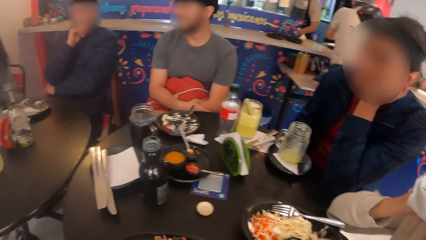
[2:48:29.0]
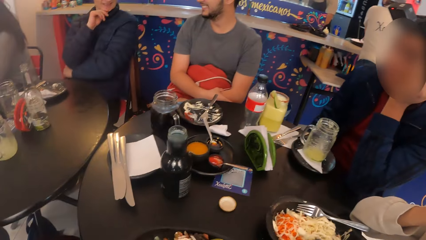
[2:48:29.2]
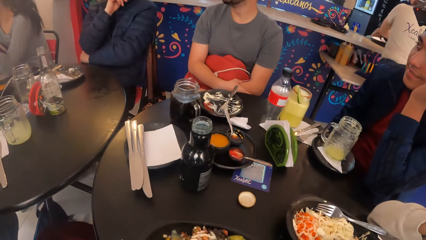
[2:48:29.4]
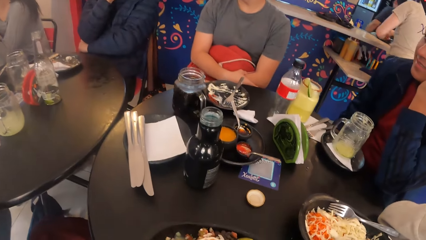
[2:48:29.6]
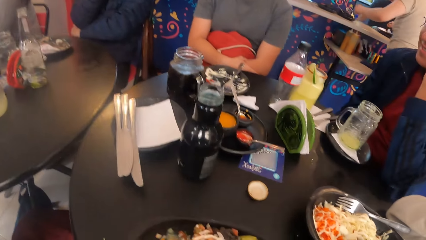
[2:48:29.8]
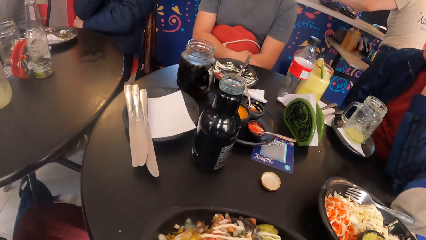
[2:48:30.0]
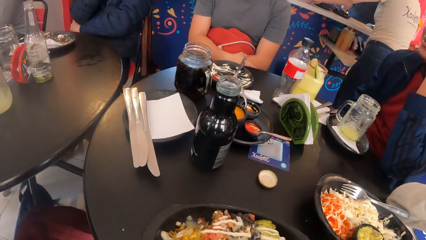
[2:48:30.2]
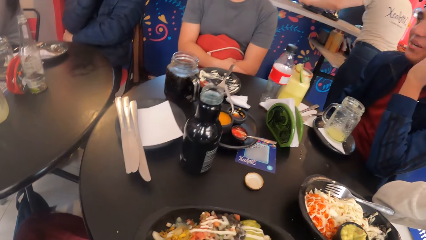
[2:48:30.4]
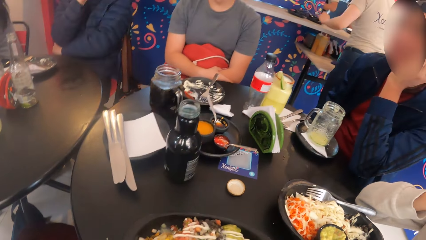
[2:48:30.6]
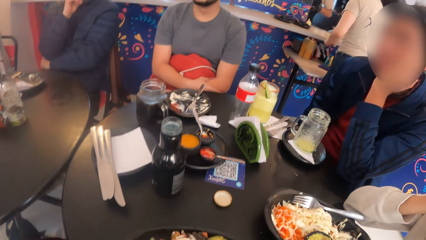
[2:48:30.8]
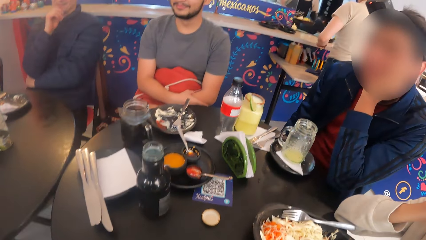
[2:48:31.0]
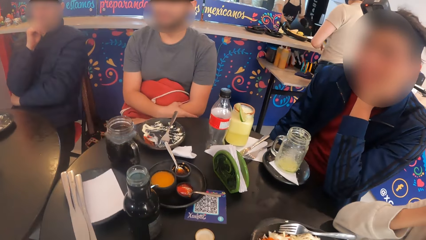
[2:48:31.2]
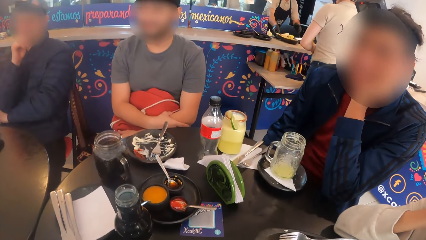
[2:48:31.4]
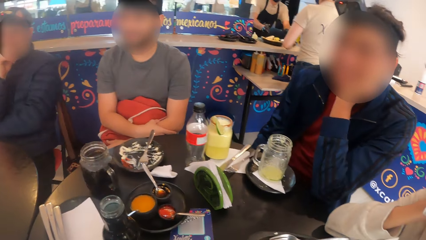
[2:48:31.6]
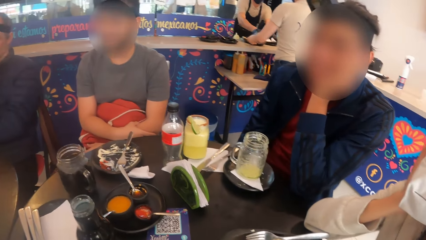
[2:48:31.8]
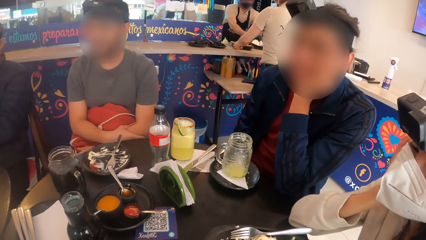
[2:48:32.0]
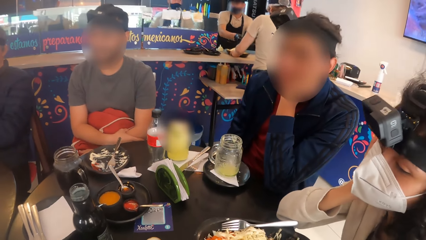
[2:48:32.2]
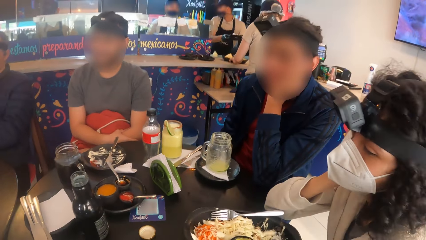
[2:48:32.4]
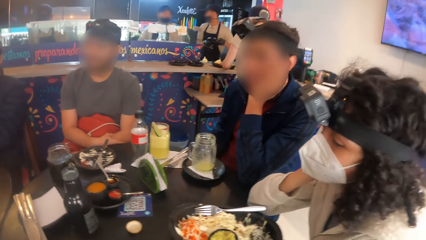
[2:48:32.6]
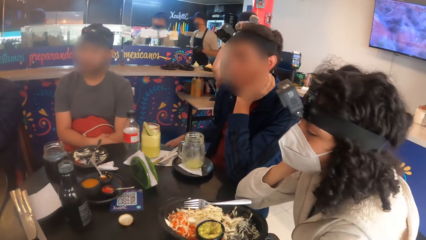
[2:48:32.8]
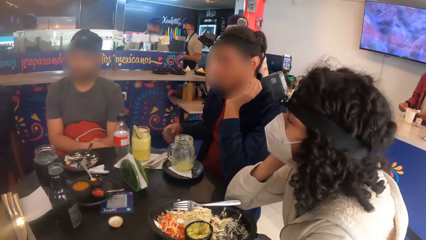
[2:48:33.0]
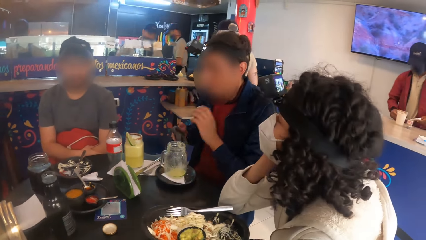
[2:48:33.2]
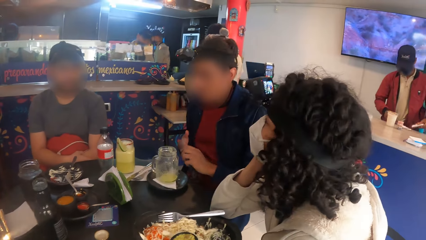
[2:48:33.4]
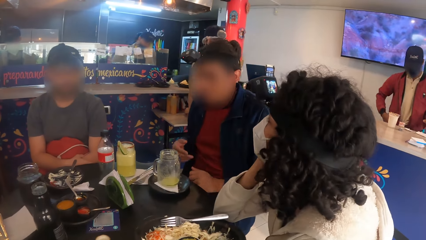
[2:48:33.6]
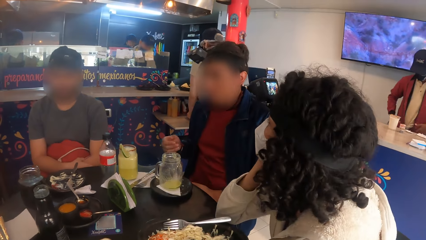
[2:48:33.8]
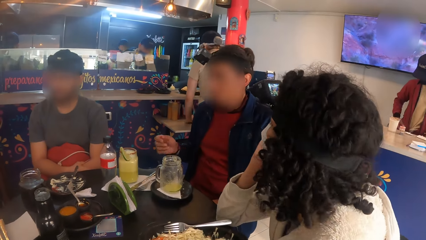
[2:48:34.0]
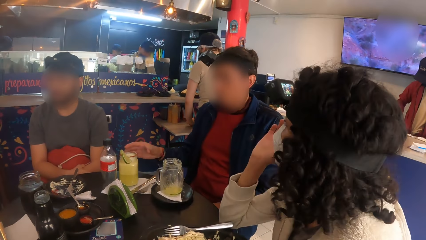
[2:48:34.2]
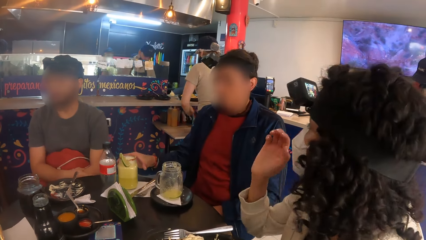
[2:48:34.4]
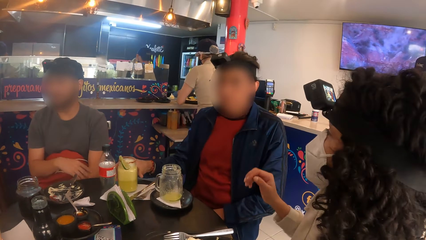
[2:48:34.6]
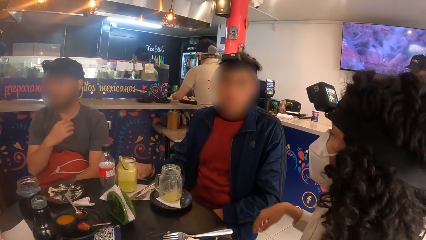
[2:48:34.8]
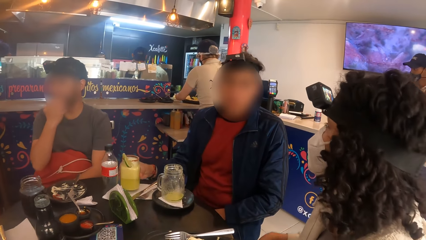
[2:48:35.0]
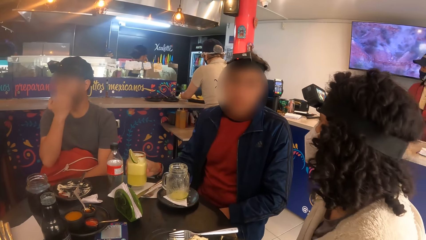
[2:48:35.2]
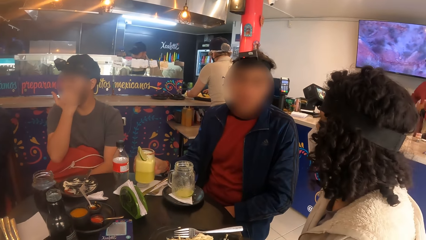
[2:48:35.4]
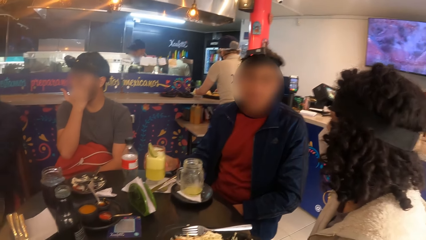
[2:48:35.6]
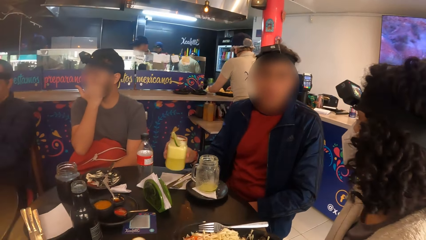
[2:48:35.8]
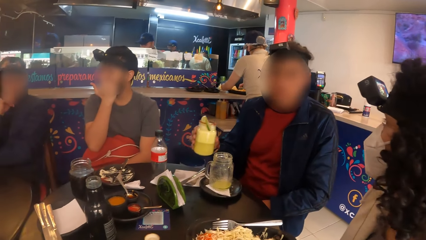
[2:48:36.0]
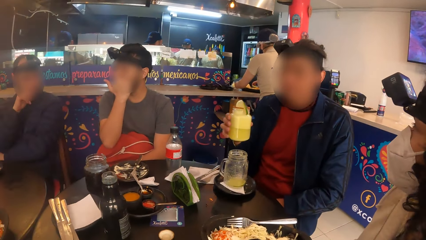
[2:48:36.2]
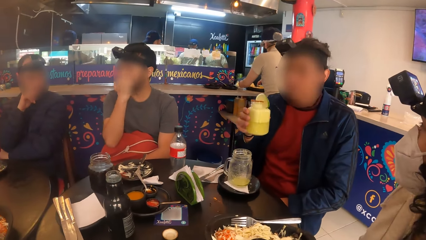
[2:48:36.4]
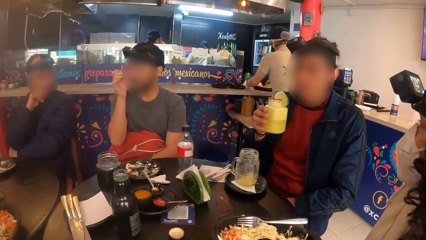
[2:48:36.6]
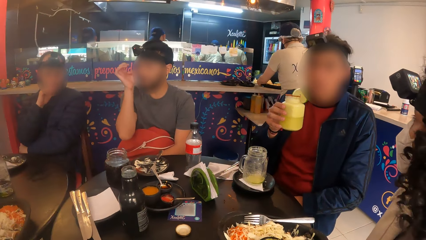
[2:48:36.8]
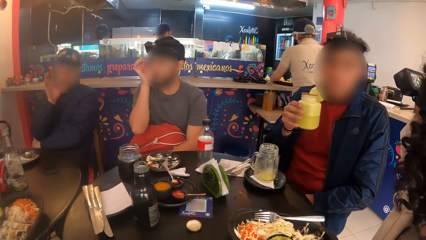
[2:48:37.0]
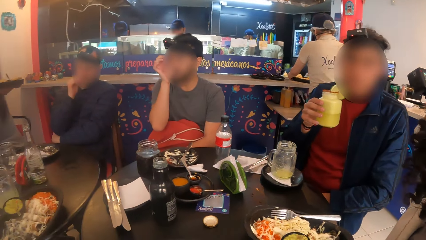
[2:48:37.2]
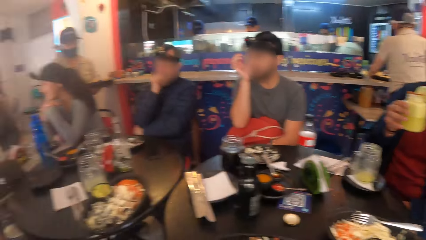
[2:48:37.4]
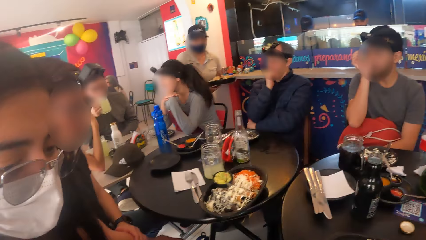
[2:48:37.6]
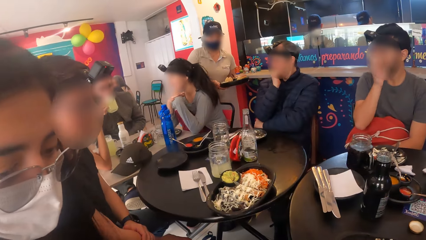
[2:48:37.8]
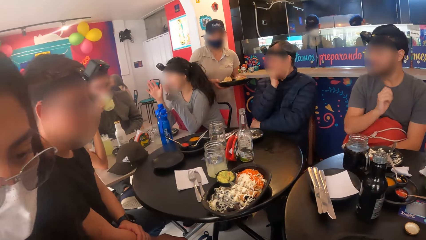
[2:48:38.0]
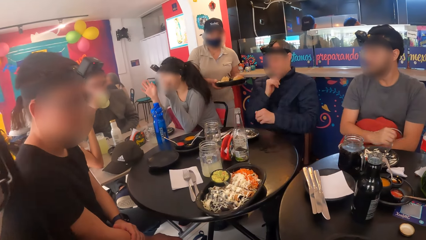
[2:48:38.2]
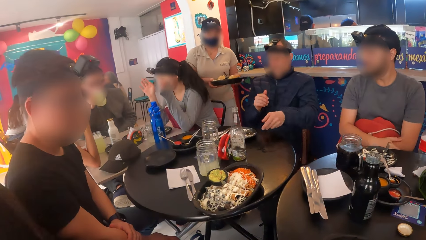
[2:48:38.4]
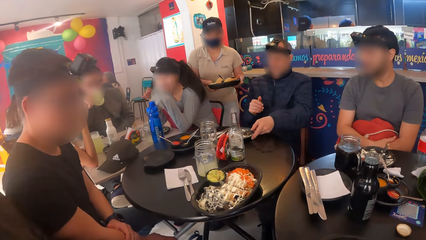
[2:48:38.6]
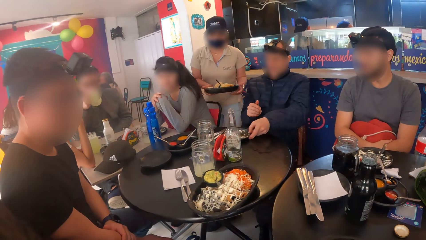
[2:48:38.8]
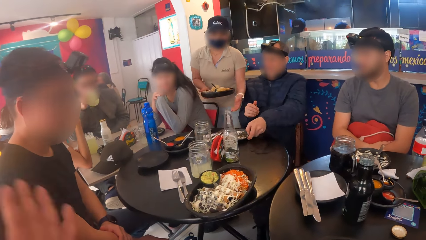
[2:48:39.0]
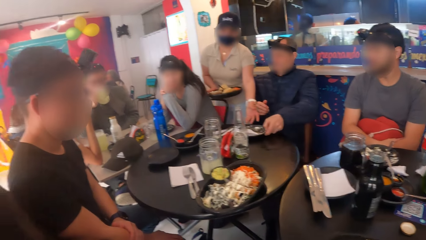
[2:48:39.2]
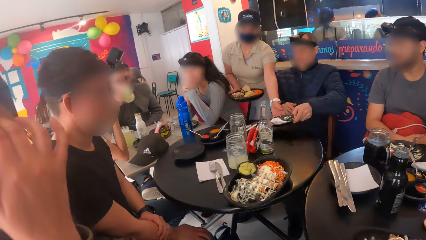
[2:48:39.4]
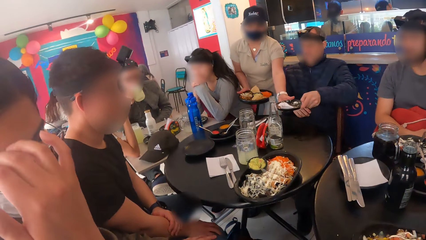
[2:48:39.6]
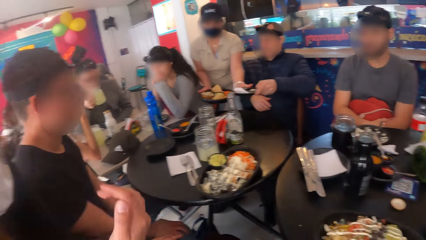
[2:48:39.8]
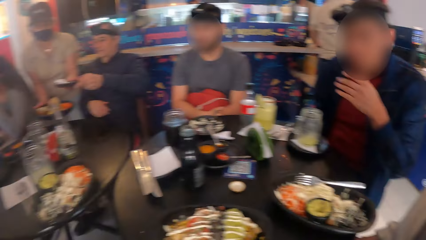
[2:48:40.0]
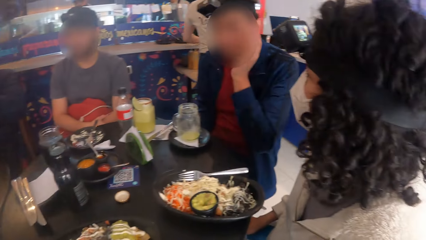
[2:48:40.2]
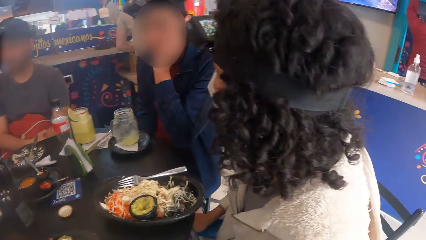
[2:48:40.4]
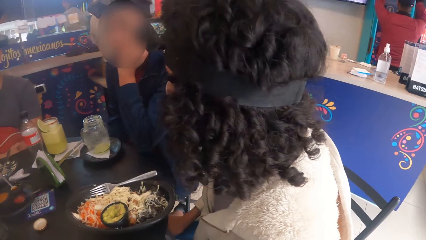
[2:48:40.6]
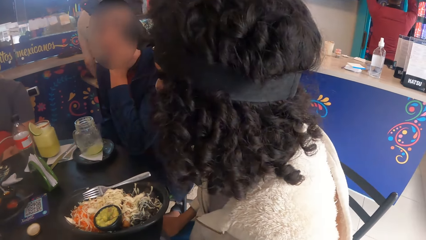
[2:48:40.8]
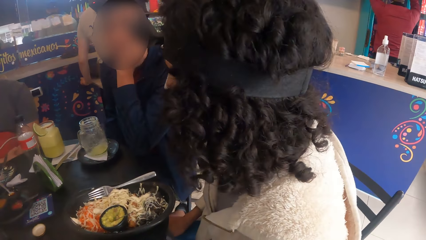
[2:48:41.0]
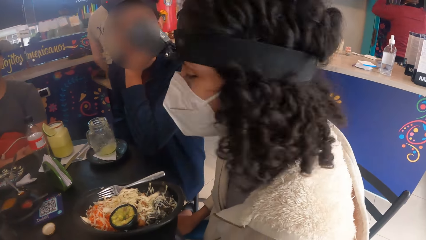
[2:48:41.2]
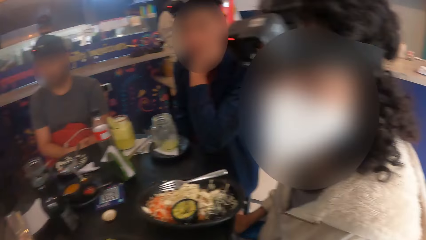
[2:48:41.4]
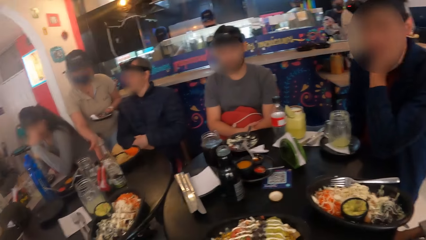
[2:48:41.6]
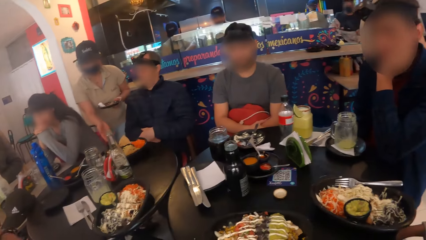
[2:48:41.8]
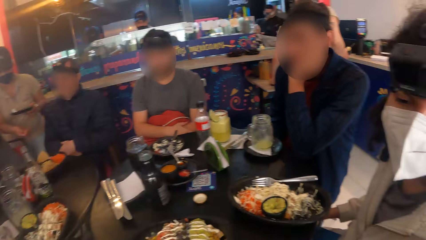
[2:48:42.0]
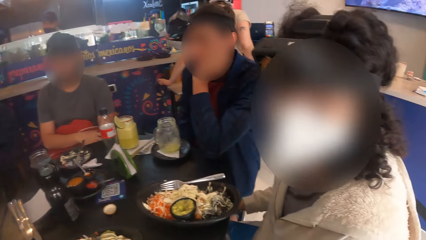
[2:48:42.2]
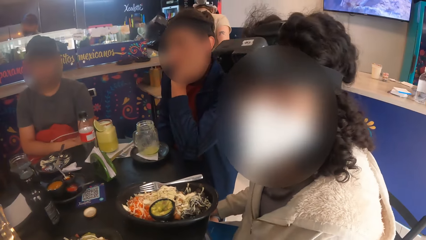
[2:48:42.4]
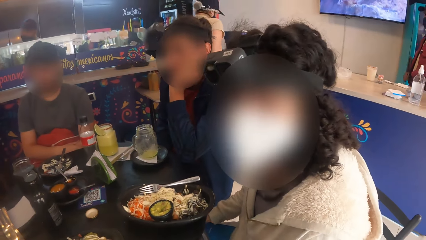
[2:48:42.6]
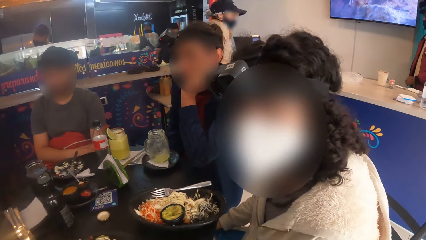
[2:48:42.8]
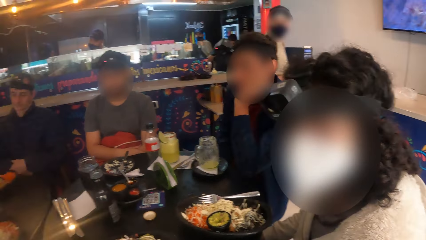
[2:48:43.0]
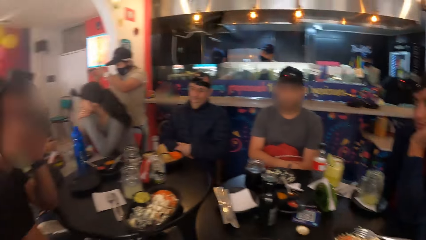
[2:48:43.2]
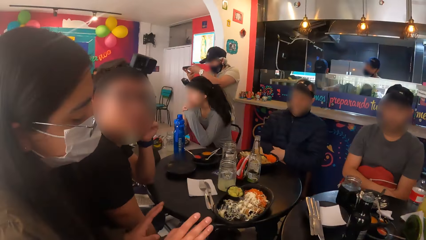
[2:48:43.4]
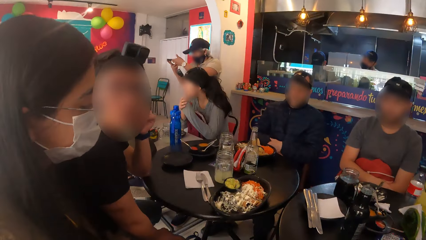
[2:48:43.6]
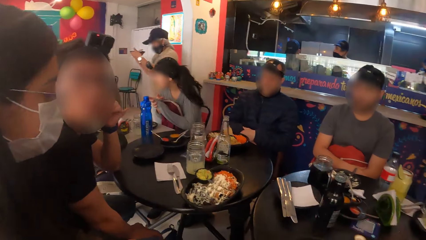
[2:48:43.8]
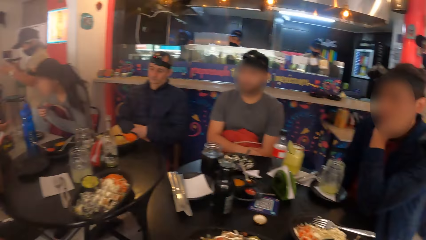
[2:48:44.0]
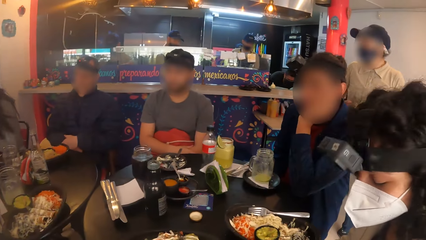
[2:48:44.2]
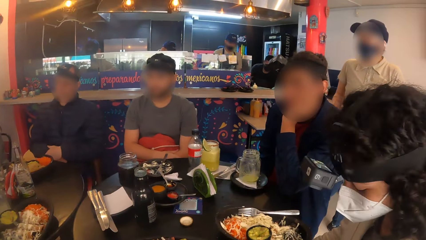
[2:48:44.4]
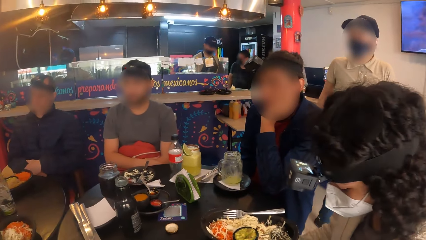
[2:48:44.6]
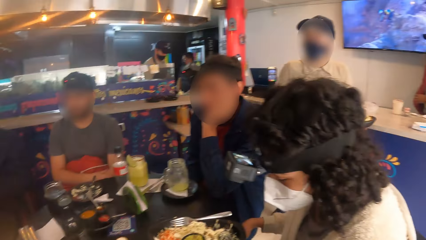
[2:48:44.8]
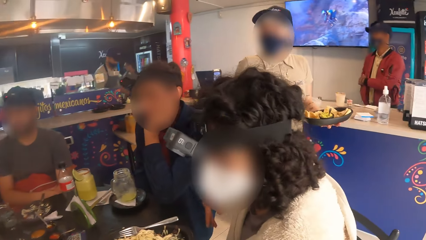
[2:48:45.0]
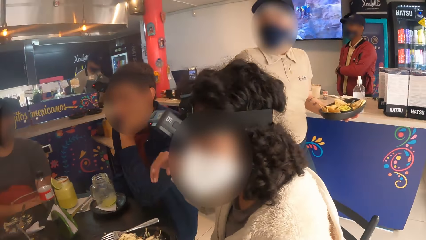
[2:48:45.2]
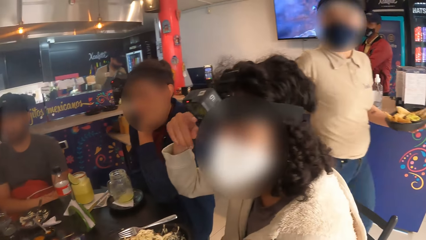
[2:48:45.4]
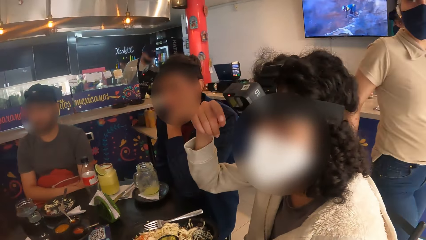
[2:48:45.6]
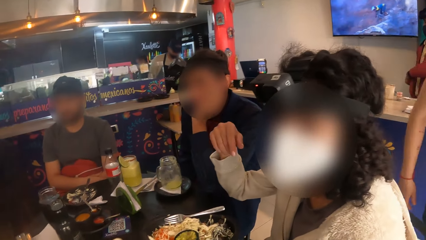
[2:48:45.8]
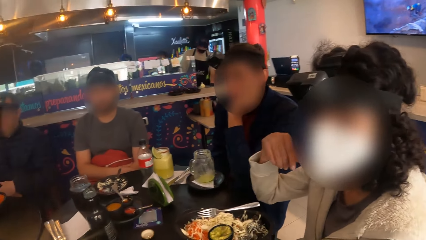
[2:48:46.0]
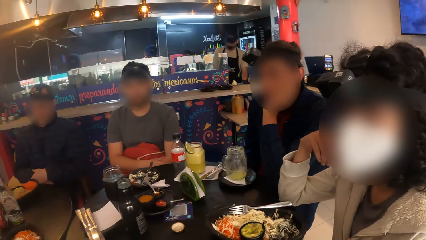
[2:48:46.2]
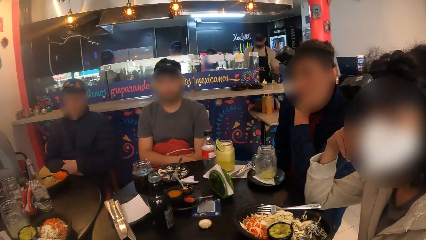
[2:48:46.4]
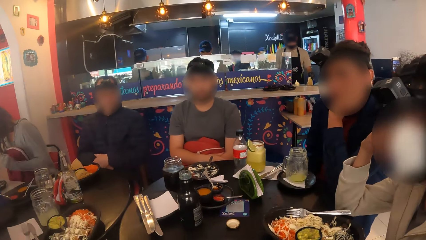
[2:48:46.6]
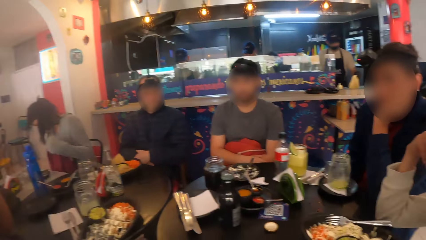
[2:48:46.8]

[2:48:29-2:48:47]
The chef places a plate of food on the counter with his right hand. A waitress adjusts the plate of food on the counter with her left hand. A man rubs his hands. The man carries a jar of juice from the table with his right hand. A woman converses with the man. Another man scratches his nose with his right hand. The first man sips from the jar of juice in his right hand. The camera wearer looks around. A third man carries an empty plate from the table with his left hand. Another waitress takes the empty plate from the third man's left hand with her left hand and places a plate of food in her right hand in front of the third man on the table. The camera wearer interacts with a lady. They look around. The first waitress walks from the counter to the dining area with a plate of food in her left hand.
